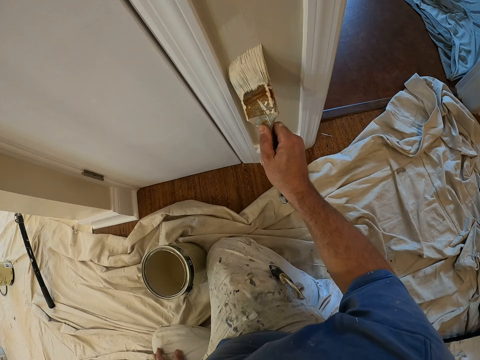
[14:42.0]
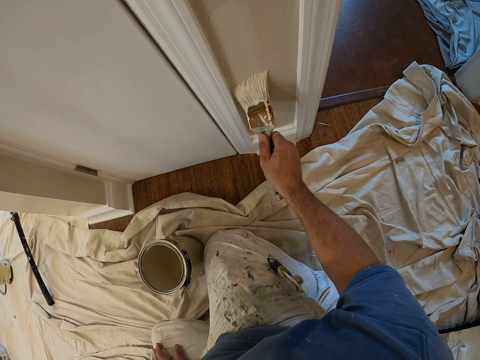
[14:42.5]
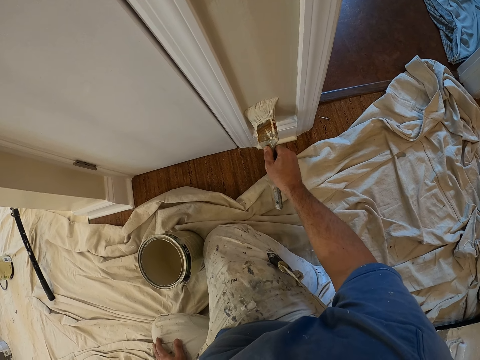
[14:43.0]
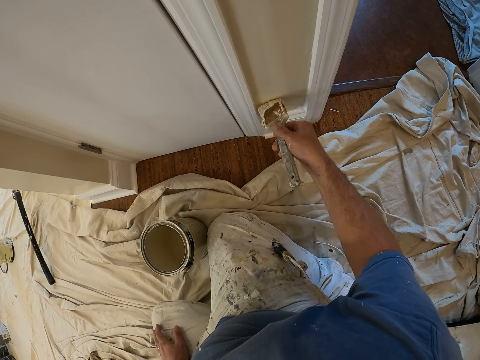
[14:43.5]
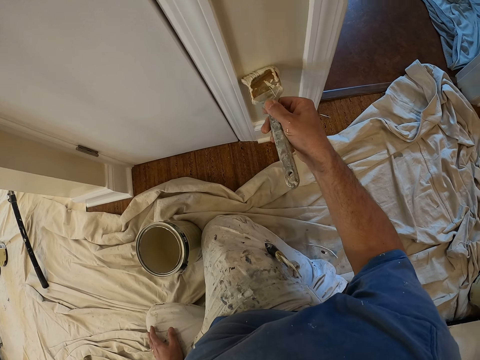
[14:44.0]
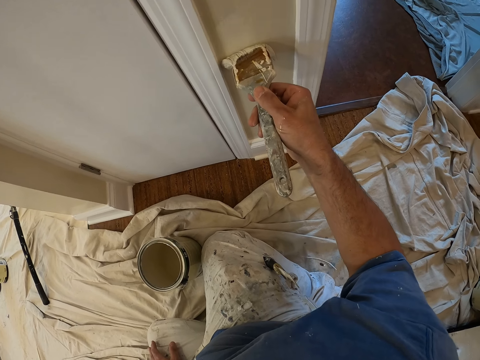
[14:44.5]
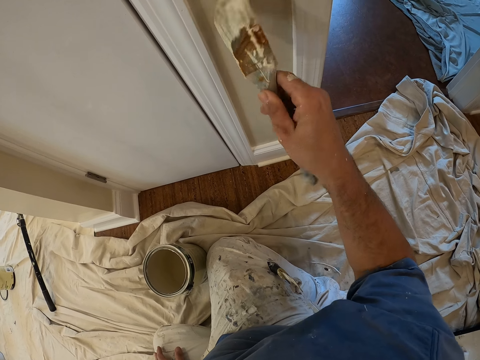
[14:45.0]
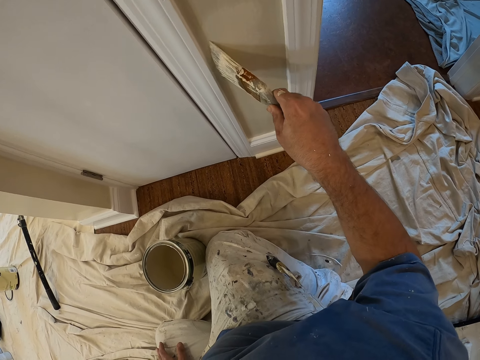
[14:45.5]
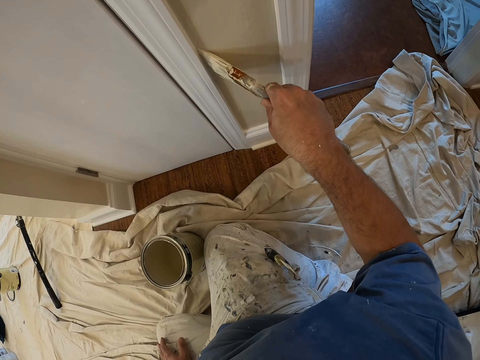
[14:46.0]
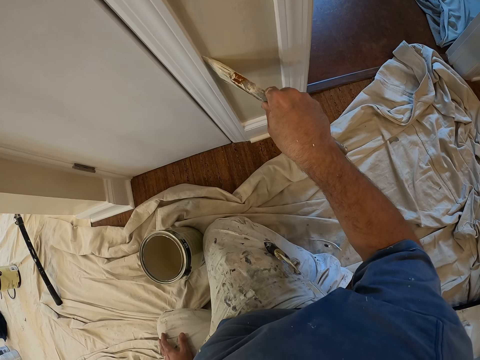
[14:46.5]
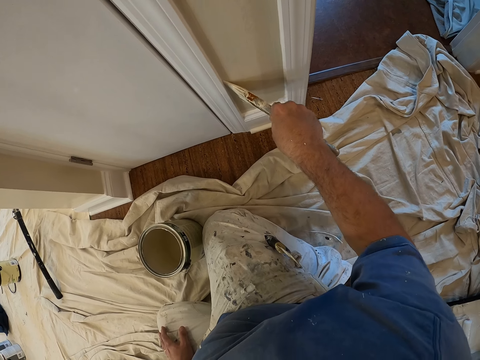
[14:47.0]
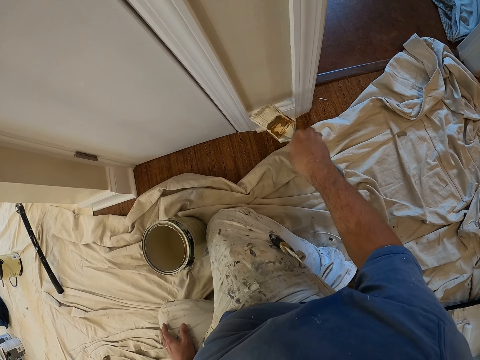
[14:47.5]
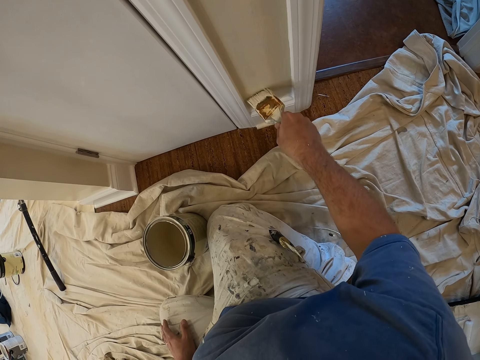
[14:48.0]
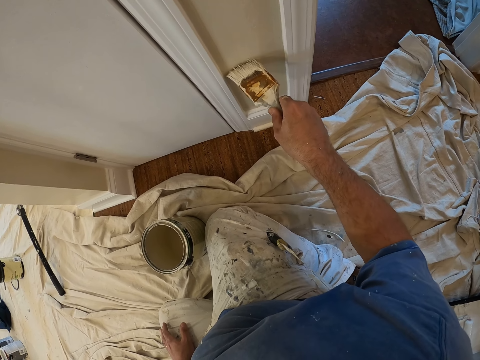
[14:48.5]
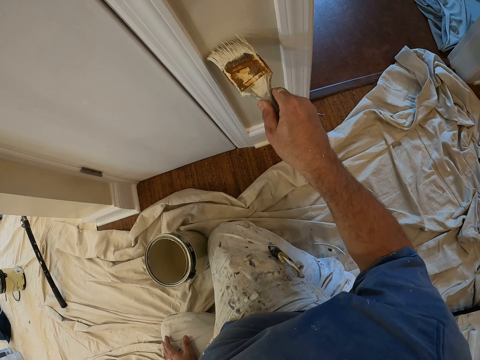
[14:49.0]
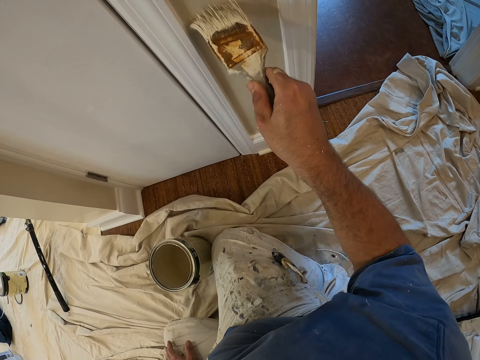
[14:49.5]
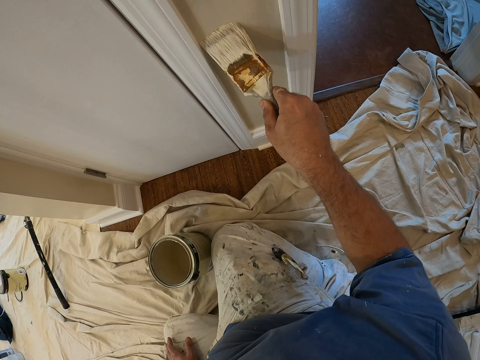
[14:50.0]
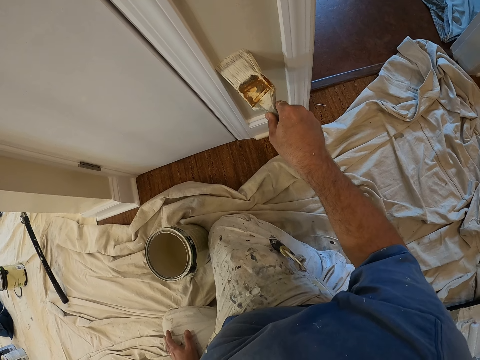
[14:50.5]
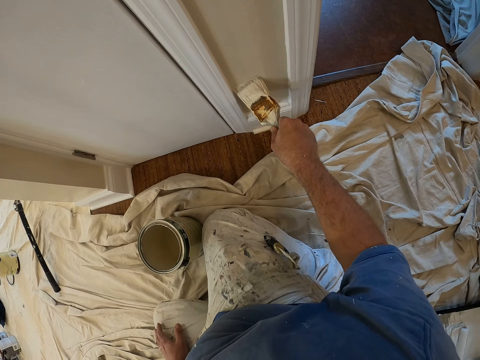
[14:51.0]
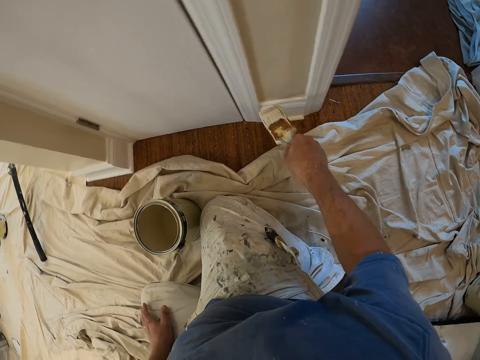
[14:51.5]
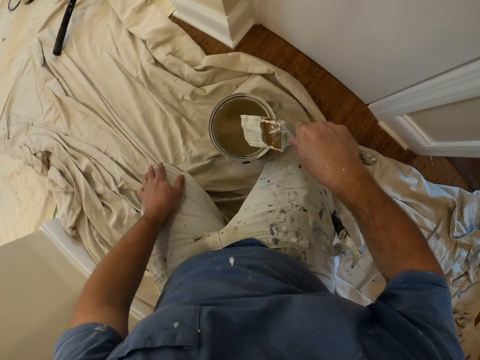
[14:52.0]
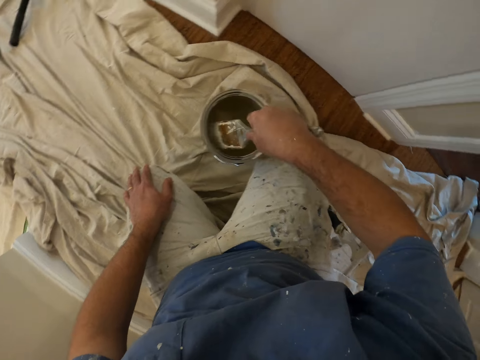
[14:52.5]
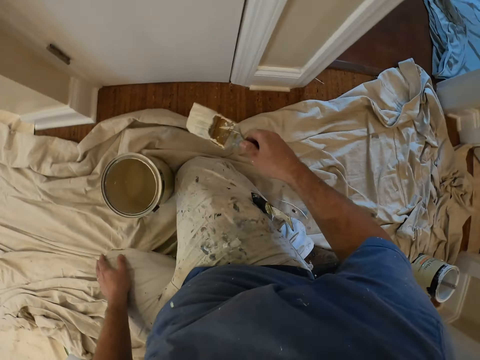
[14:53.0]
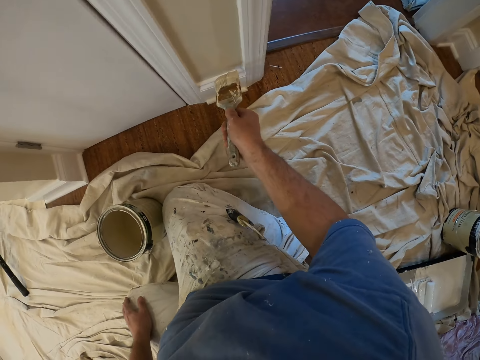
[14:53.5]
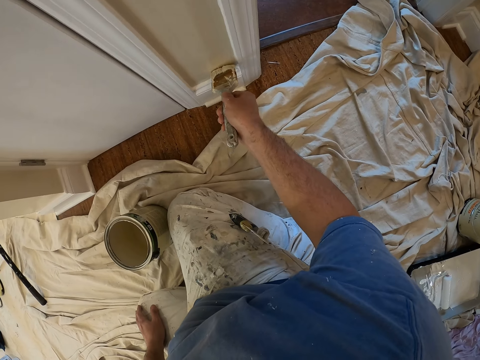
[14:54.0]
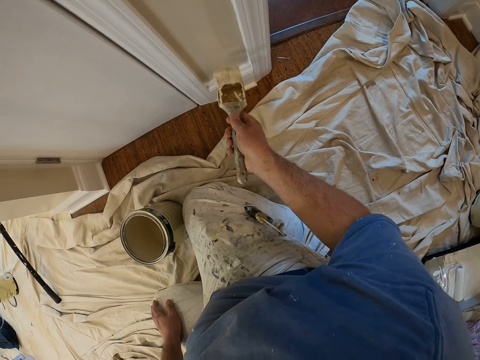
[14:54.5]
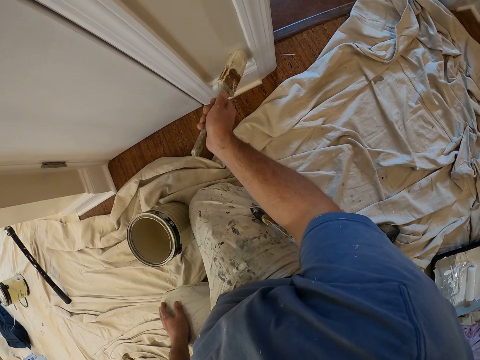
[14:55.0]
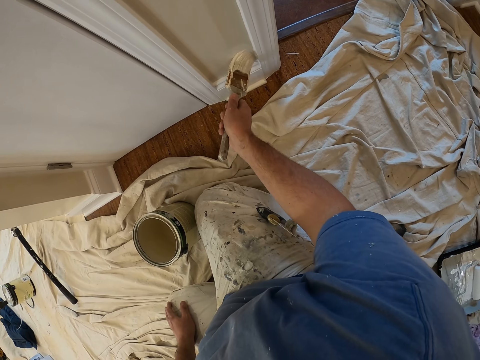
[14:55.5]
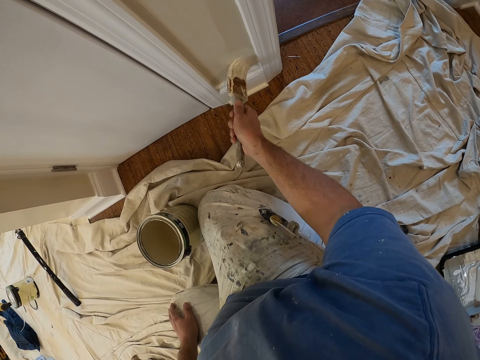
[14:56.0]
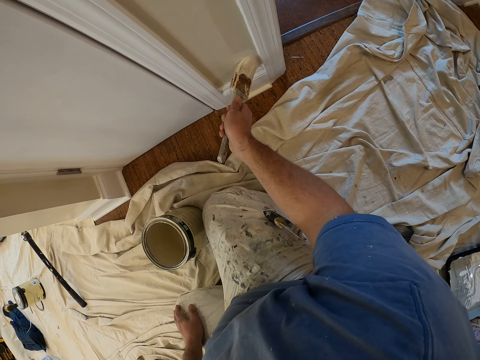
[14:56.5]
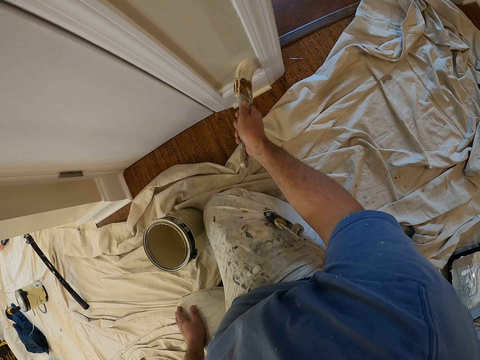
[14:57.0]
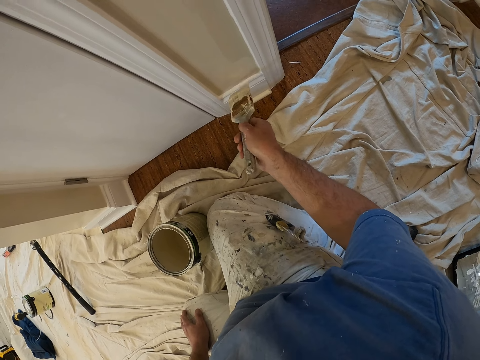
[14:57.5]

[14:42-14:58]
The camera wearer dips the paint brush into the bucket of paint. They continue to paint the wall.

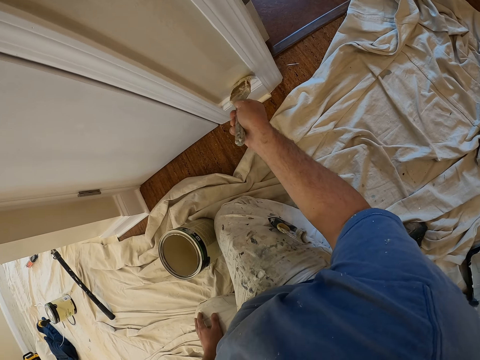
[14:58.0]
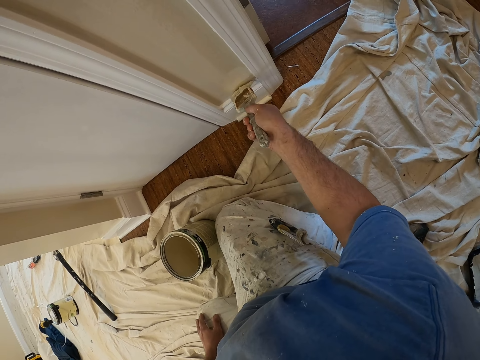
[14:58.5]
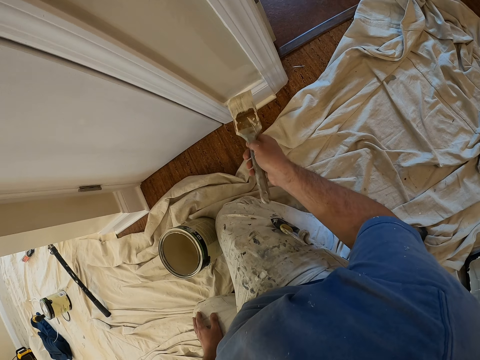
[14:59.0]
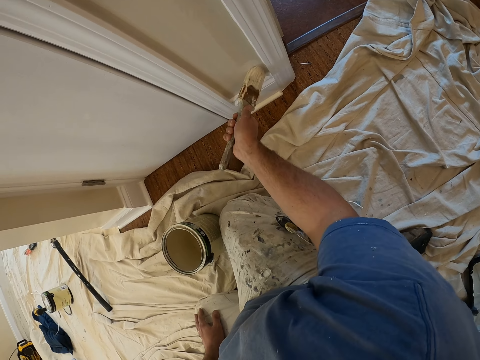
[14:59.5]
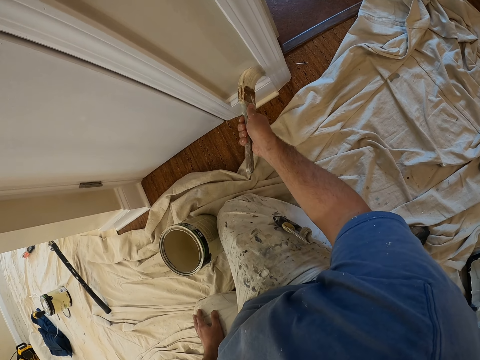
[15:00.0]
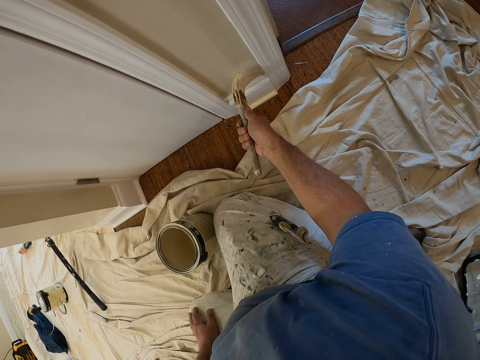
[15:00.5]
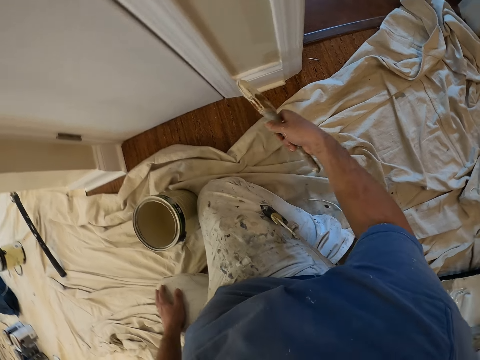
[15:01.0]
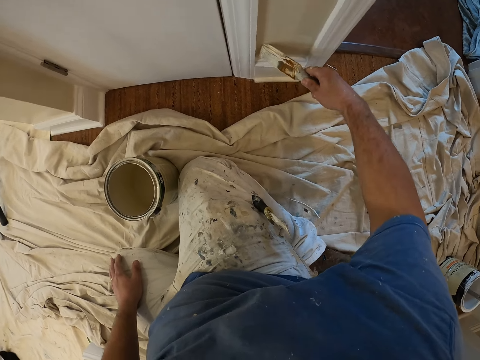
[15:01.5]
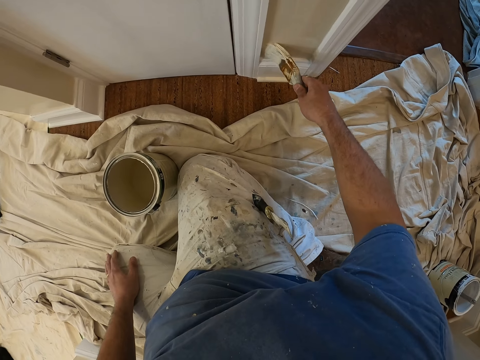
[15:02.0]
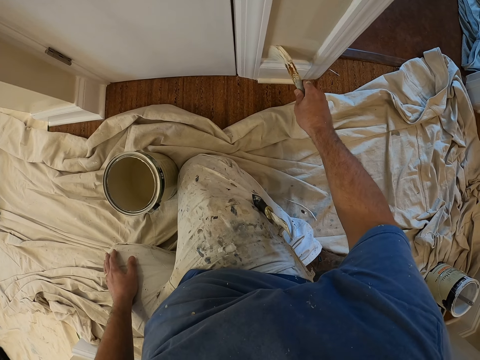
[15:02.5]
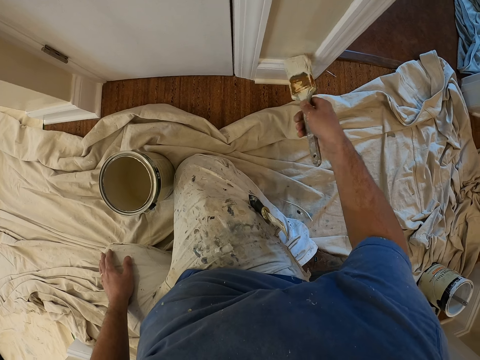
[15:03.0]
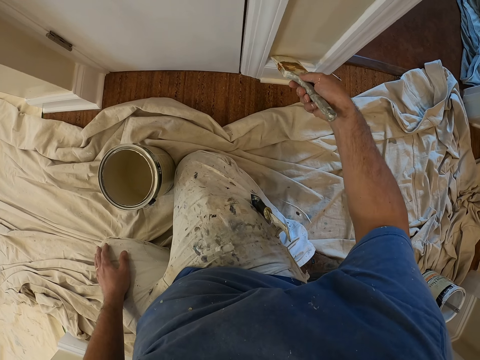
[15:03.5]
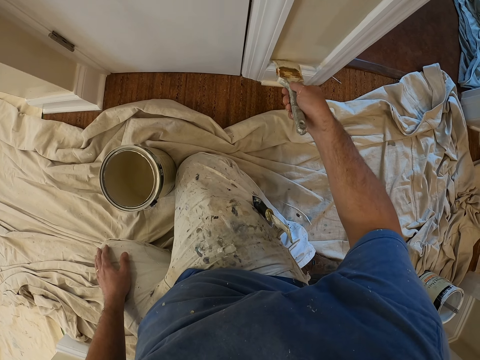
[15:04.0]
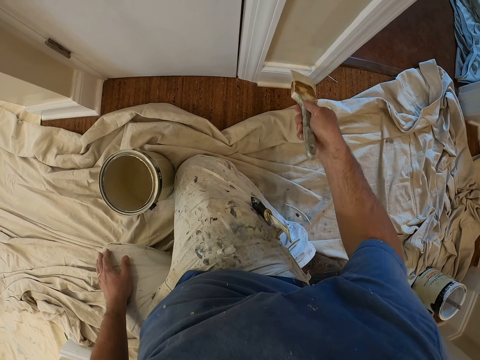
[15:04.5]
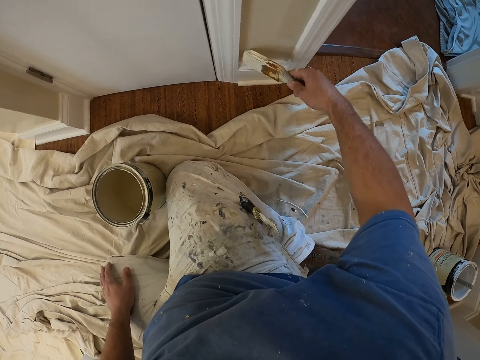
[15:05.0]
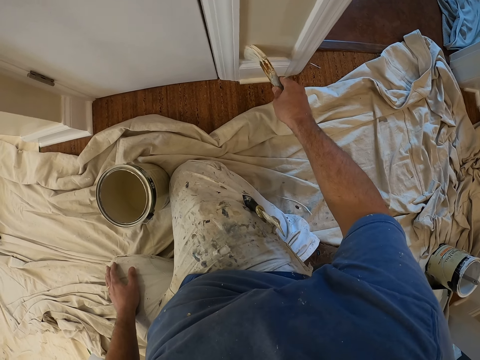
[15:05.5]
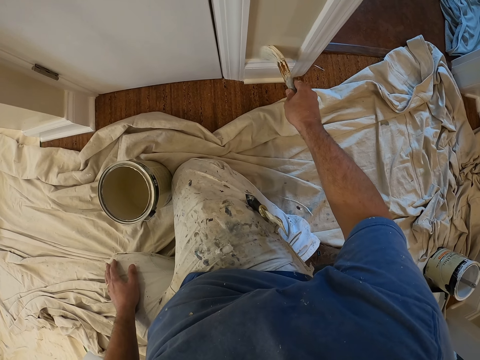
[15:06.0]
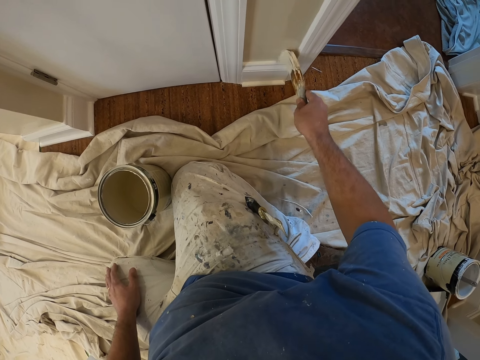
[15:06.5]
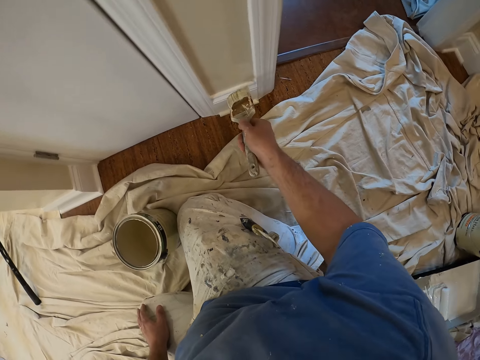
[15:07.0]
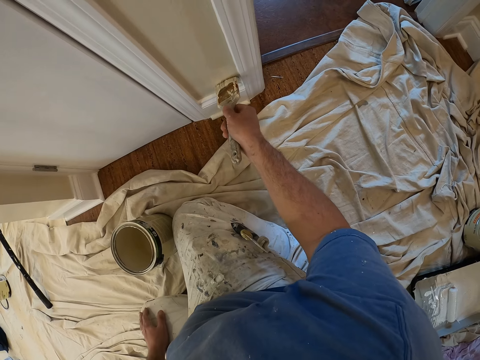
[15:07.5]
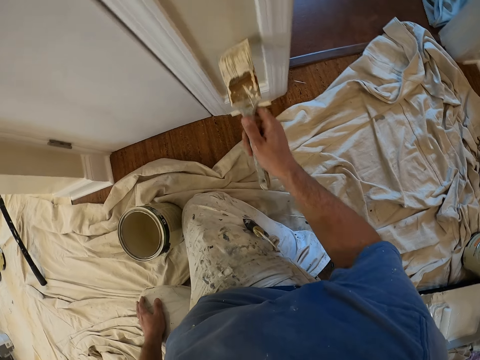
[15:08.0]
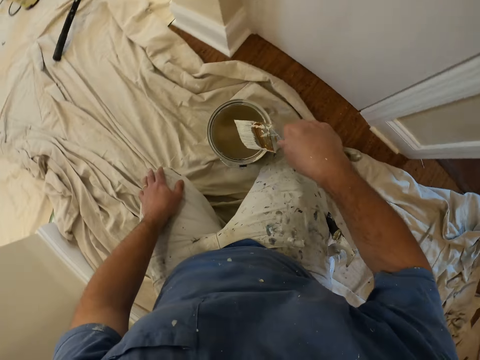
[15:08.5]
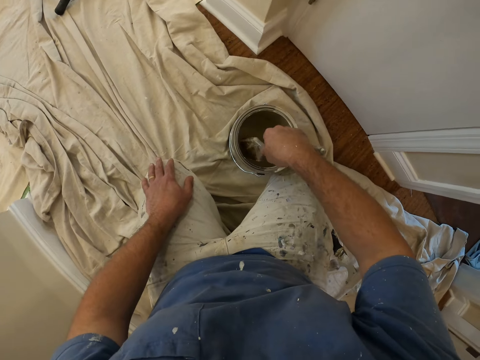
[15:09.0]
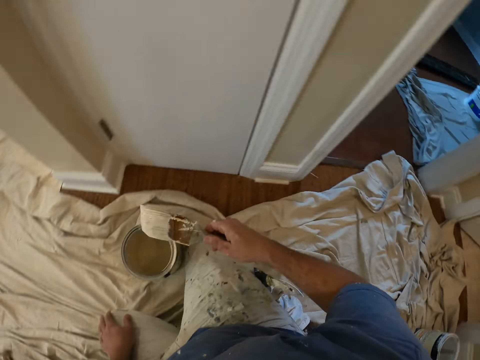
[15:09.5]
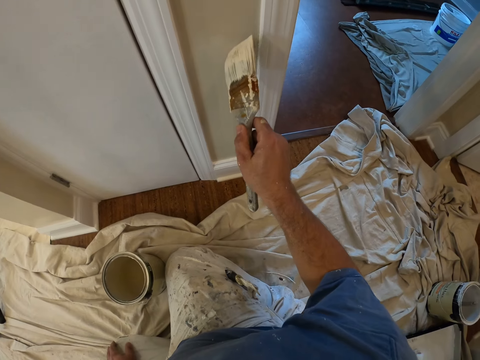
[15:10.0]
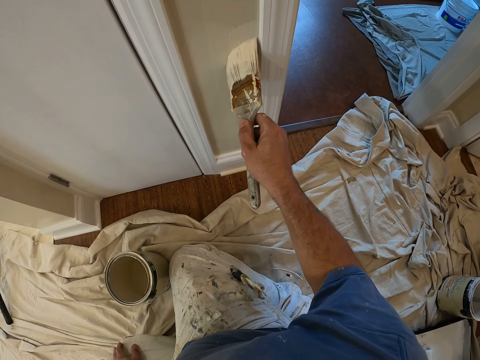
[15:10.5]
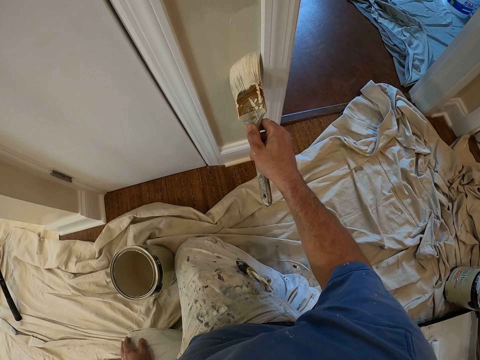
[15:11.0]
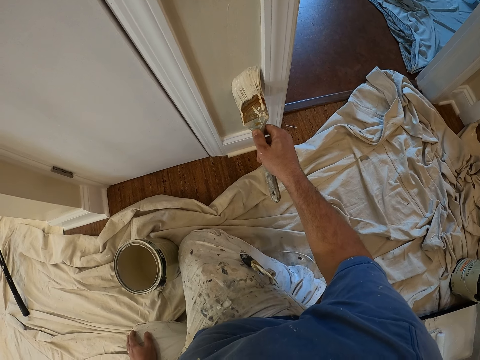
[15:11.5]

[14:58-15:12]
The camera wearer dips the paint brush into the bucket of paint. They continue to paint the wall.
